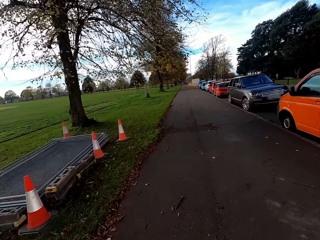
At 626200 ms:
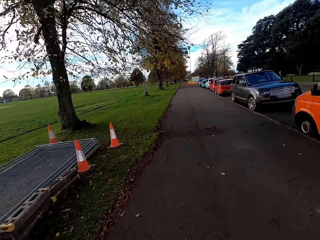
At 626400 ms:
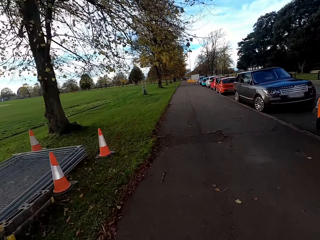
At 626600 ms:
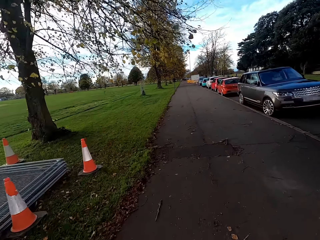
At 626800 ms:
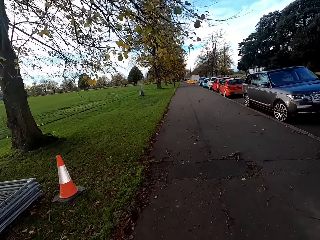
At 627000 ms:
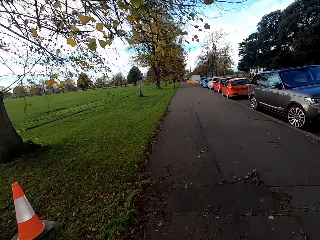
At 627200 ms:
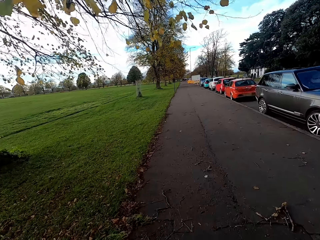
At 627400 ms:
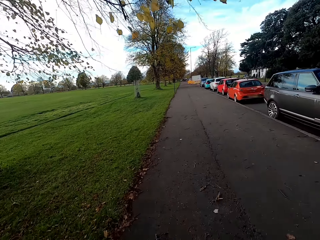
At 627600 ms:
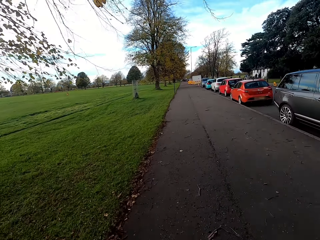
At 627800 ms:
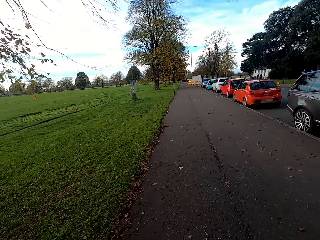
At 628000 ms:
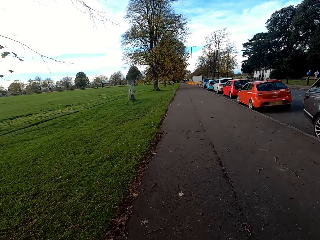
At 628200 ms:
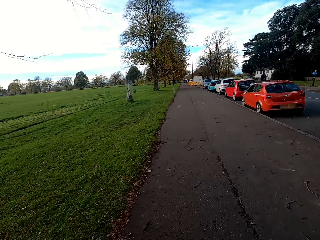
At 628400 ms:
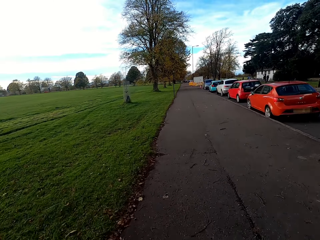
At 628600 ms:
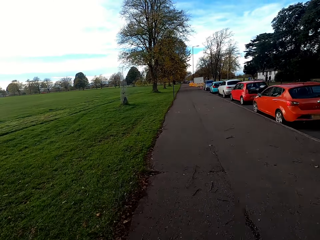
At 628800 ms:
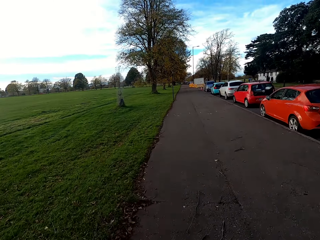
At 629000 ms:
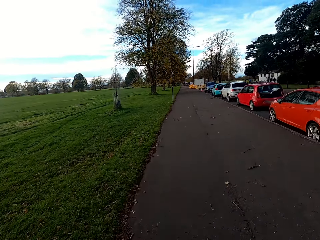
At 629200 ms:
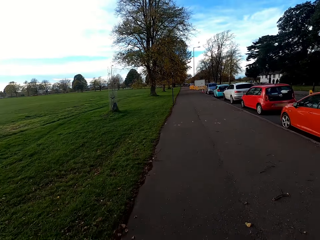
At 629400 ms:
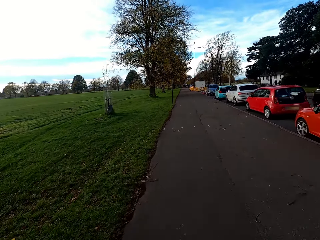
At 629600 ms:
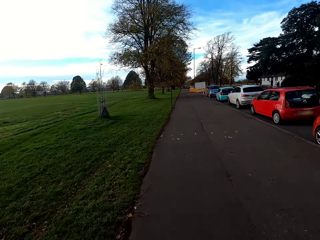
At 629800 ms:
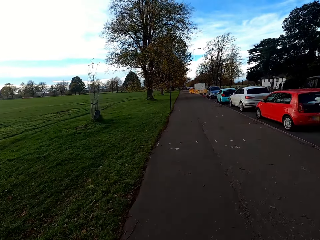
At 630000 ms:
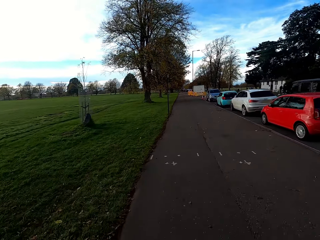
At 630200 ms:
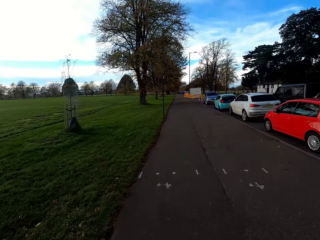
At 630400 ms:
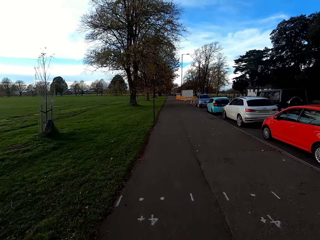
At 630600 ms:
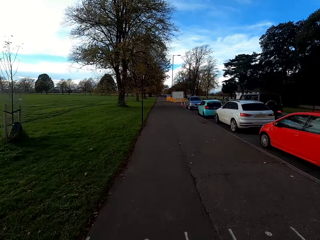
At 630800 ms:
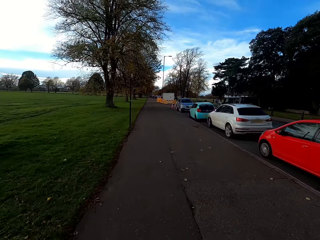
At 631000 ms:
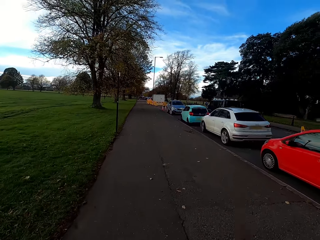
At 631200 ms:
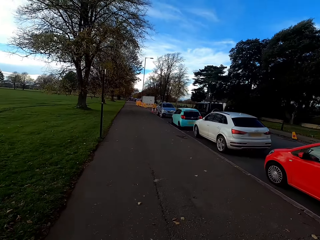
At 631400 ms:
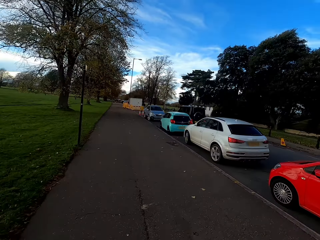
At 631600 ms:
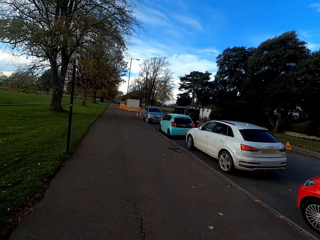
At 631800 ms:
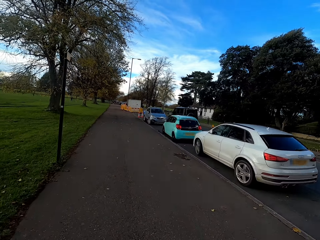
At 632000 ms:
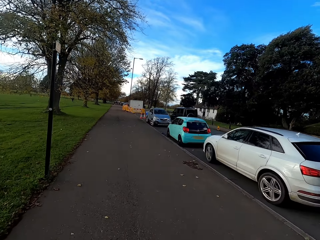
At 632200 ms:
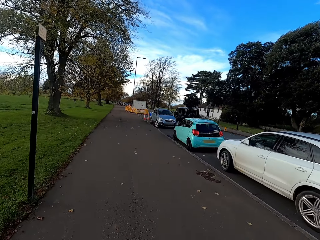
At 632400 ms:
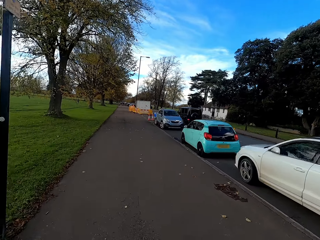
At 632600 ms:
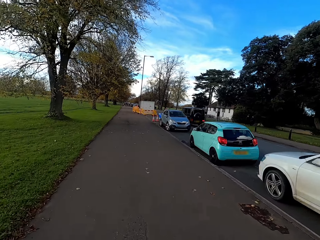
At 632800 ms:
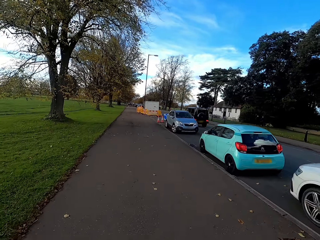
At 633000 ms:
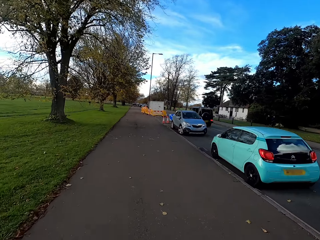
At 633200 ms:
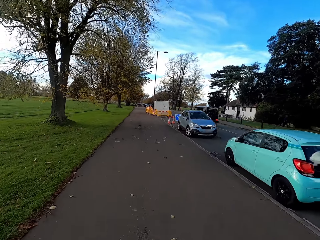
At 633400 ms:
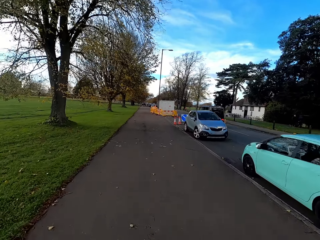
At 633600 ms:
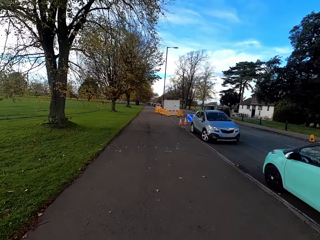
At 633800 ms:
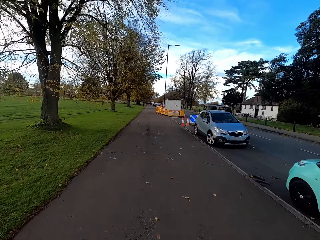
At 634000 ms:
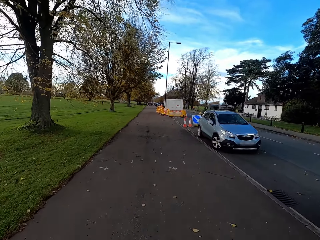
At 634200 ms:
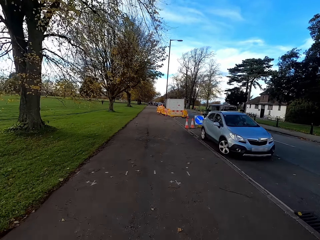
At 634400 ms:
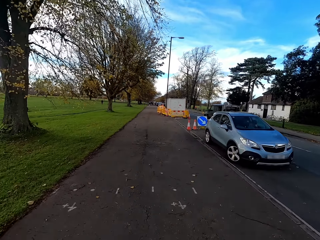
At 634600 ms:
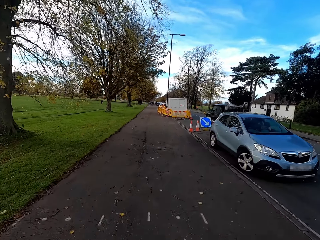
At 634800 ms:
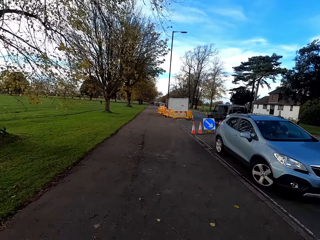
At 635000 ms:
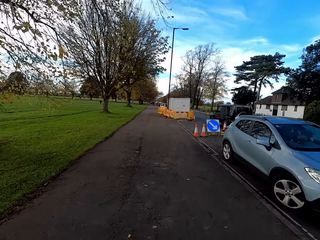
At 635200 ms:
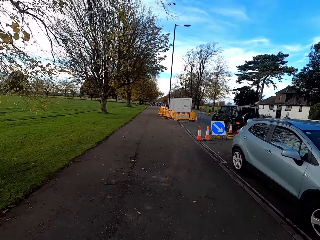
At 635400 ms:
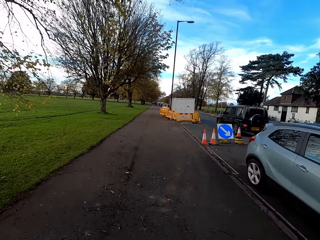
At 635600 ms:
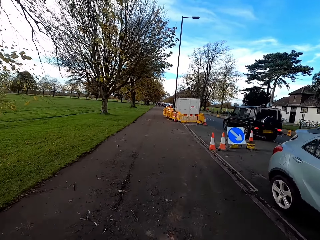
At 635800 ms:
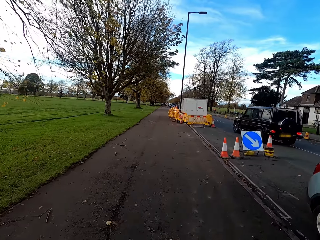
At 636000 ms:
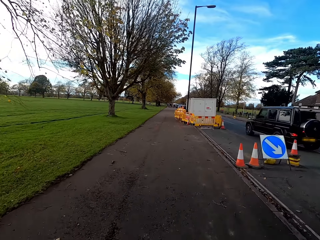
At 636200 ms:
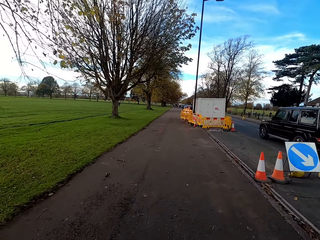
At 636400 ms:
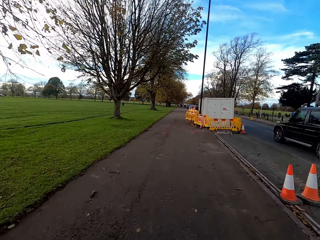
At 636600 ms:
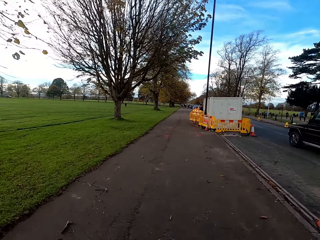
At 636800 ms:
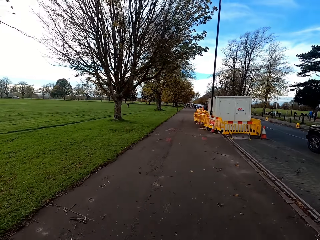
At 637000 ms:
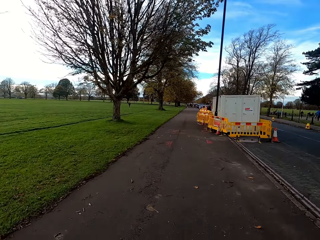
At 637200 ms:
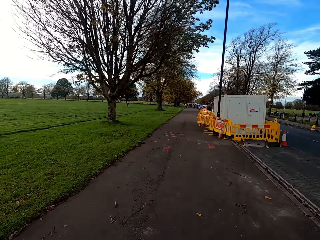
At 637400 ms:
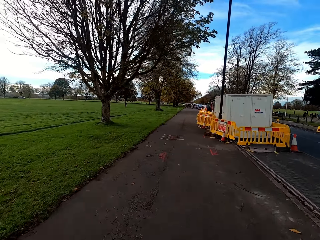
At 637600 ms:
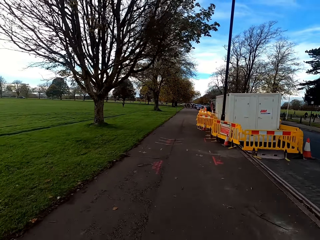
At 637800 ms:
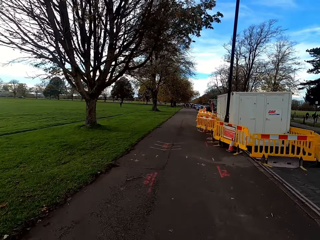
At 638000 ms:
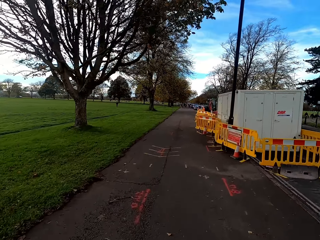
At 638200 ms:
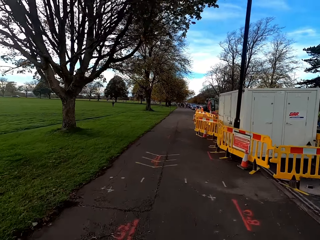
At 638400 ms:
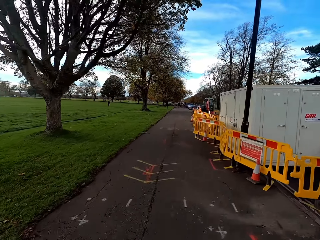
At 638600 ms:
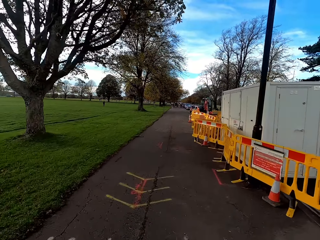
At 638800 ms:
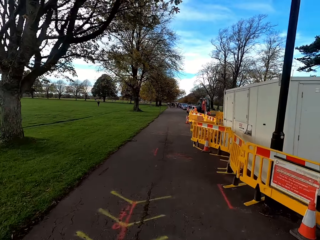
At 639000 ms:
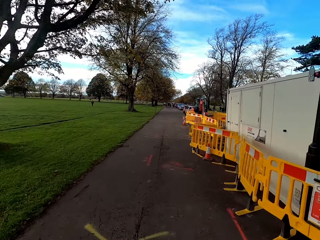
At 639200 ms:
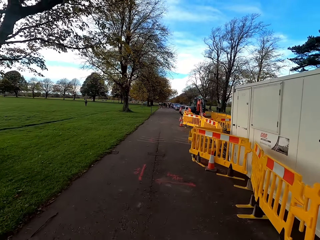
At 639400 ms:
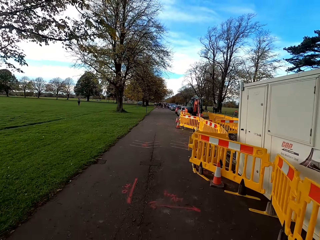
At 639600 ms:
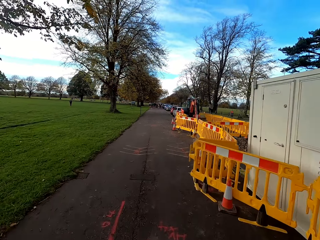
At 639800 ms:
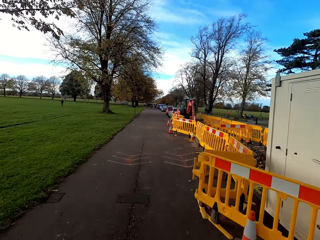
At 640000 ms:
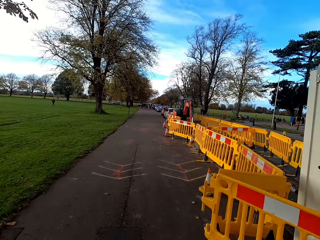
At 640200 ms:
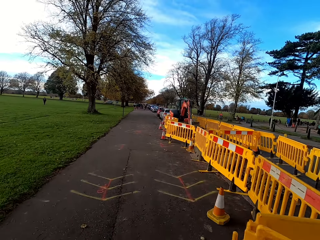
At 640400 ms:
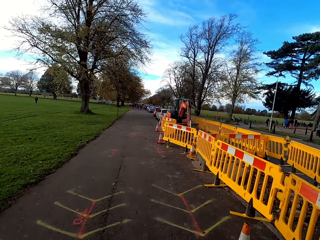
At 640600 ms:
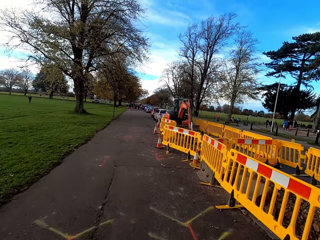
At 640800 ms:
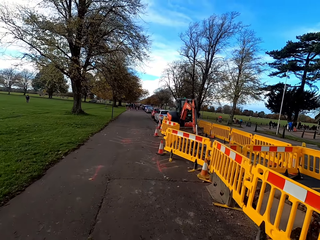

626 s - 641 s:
The camera wearer looks around. They cycle along the pathway. They ride past a white container by the roadside with the bicycle.

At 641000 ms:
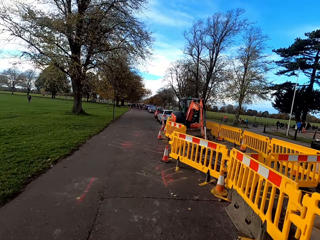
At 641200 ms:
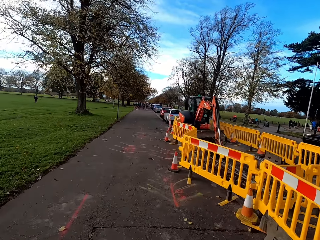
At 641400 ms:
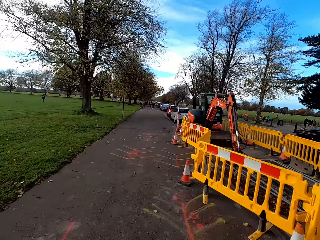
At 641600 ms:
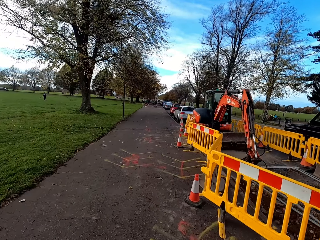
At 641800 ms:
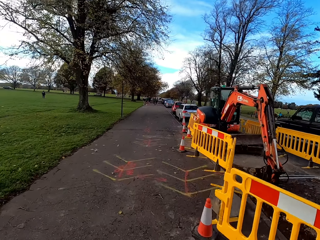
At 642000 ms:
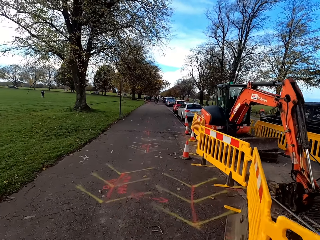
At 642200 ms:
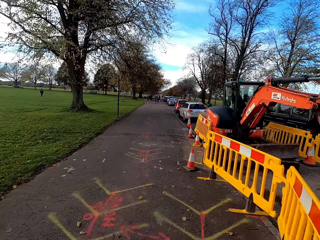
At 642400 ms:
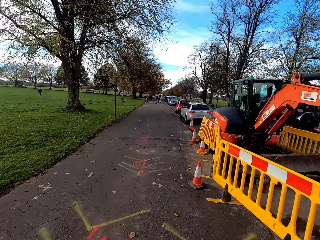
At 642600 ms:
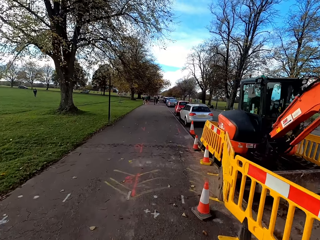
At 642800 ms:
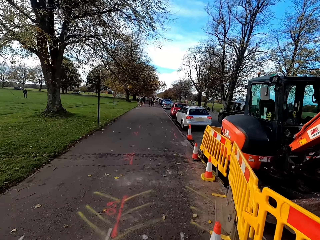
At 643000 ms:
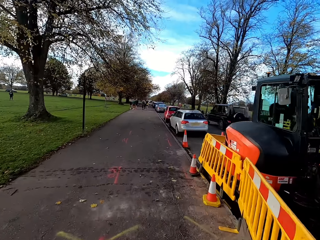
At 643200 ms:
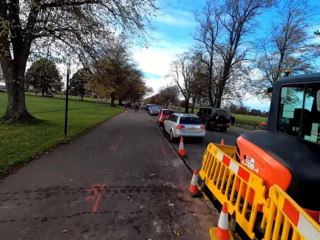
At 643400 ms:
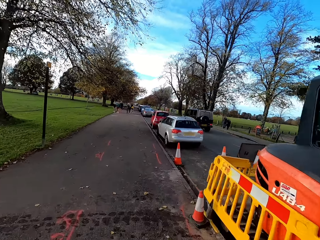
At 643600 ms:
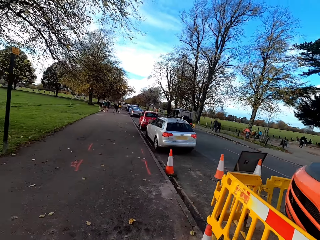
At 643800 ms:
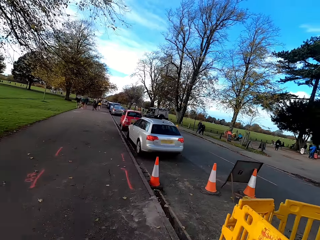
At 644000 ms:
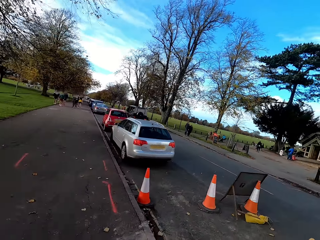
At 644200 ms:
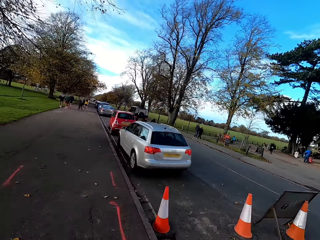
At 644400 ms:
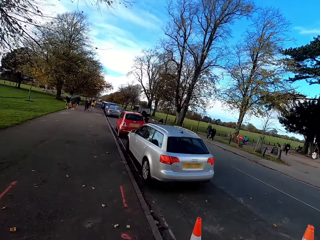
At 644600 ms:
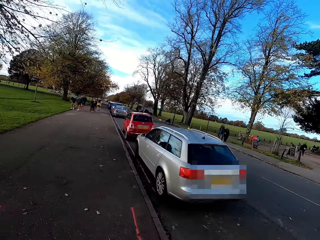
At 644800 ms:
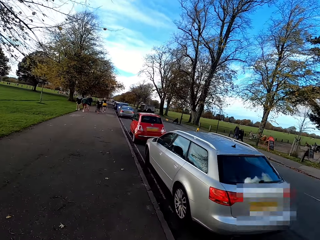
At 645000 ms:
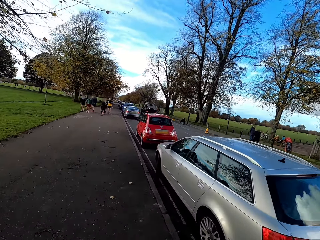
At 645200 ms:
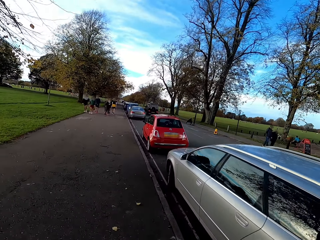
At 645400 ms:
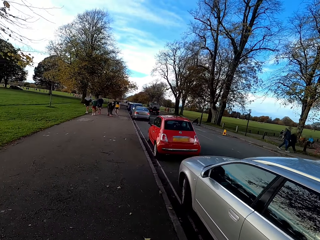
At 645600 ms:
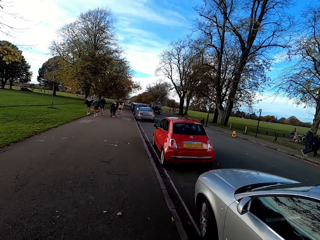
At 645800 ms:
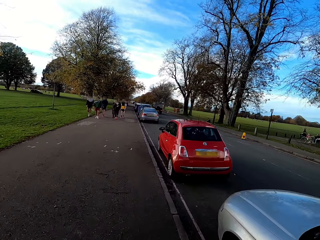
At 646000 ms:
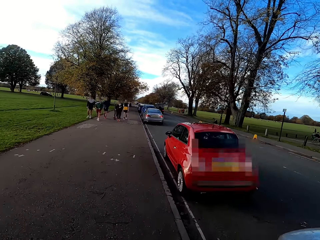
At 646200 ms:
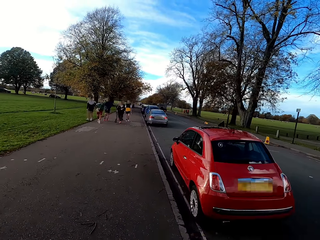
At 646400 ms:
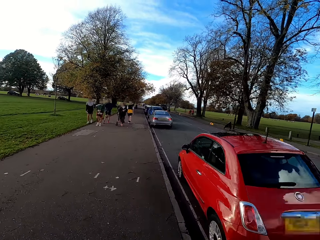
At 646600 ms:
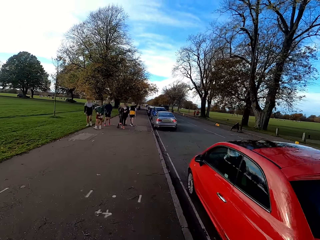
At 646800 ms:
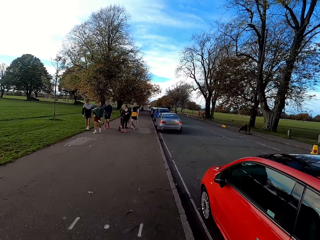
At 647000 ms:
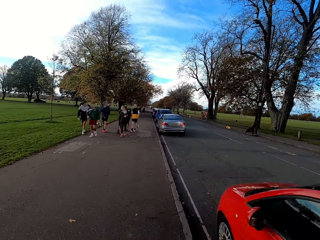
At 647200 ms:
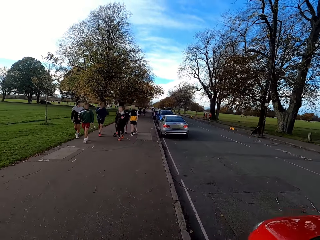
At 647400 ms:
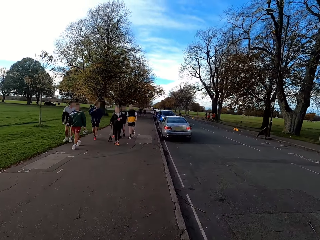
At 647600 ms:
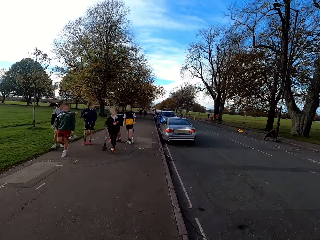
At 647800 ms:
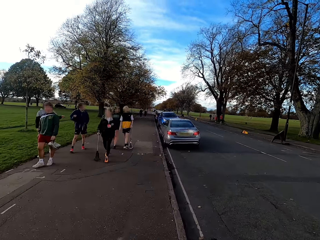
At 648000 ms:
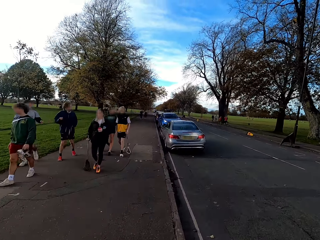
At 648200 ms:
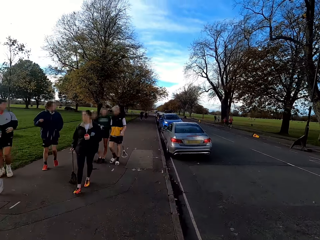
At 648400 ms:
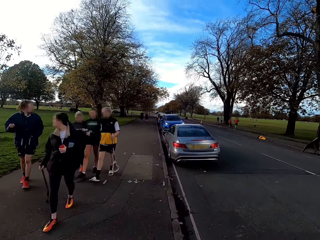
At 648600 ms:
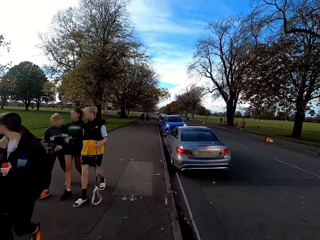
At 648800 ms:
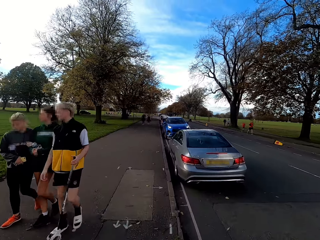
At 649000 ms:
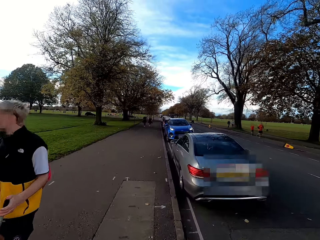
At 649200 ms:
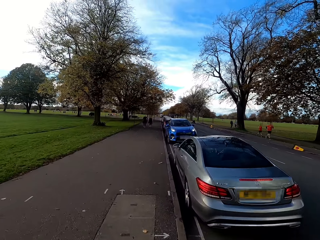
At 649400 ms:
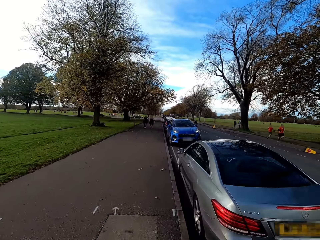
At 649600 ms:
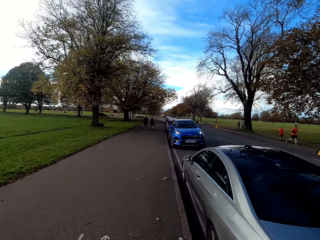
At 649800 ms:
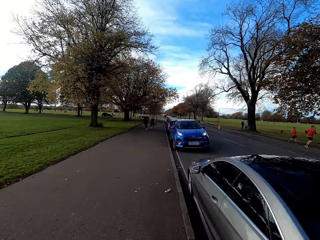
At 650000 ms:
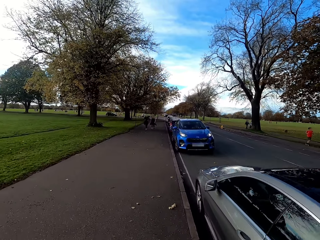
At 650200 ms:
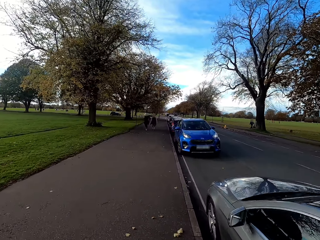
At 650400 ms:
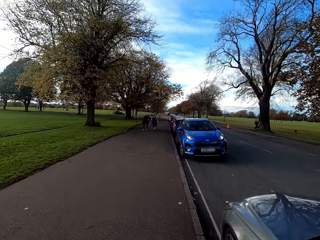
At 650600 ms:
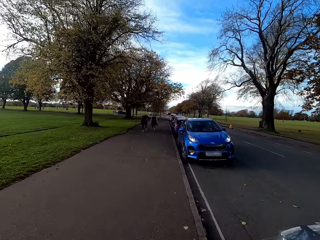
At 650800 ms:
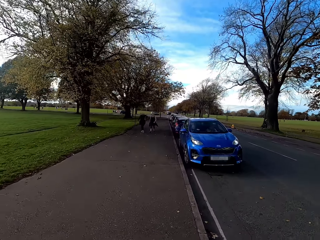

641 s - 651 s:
The camera wearer rides past a tractor by the roadside with the bicycle. They ride past some cars parked on the street with the bicycle. They ride past a group of lacrosse players with the bicycle.
